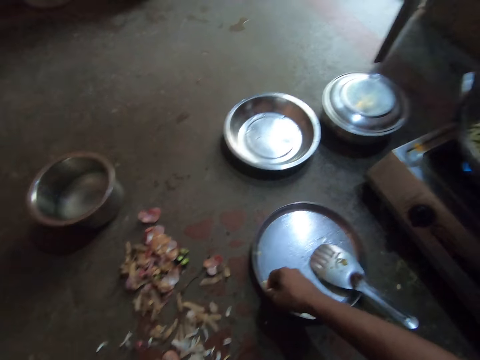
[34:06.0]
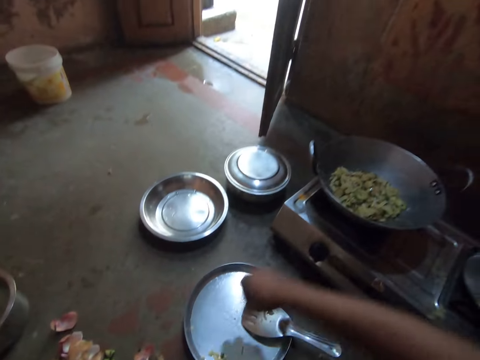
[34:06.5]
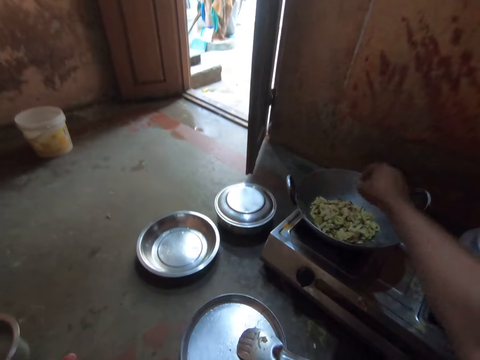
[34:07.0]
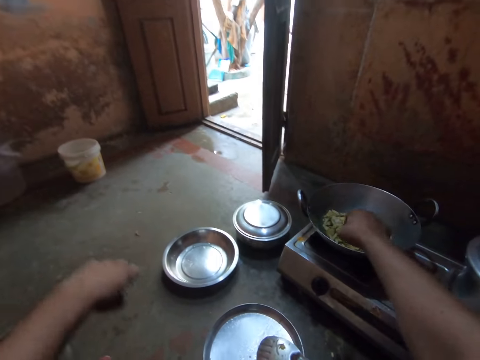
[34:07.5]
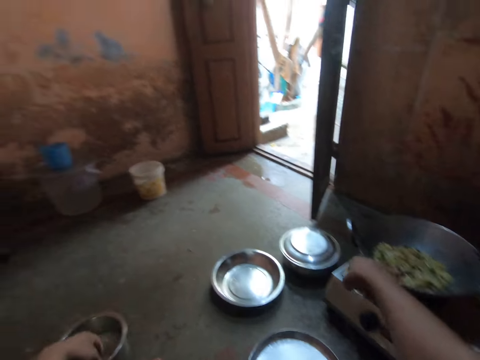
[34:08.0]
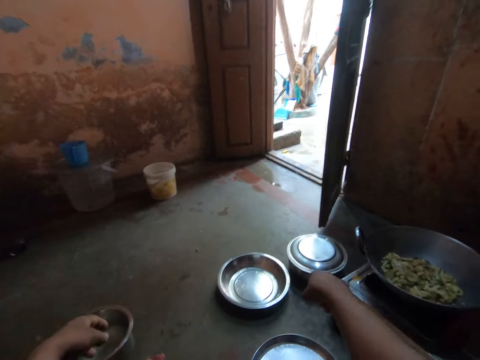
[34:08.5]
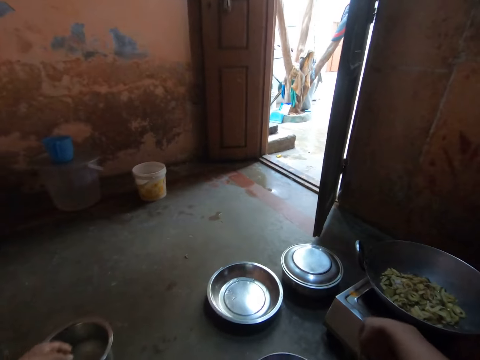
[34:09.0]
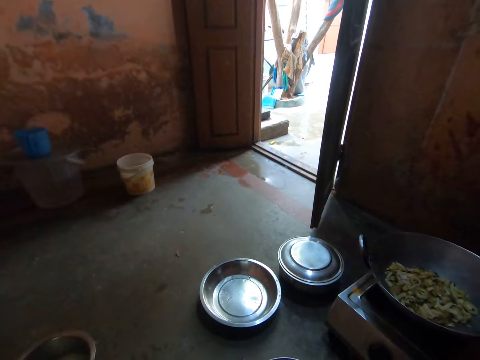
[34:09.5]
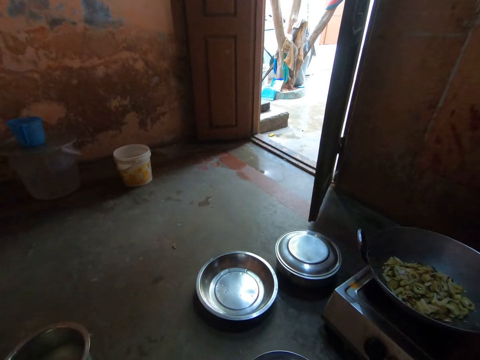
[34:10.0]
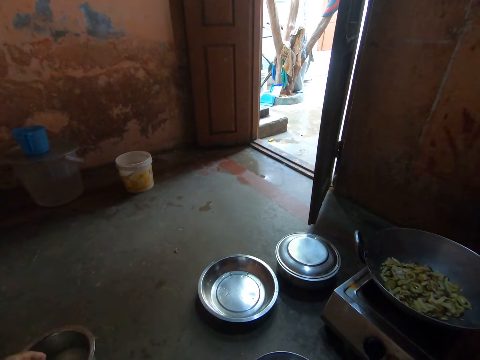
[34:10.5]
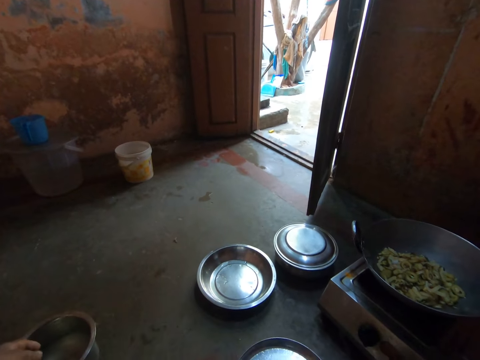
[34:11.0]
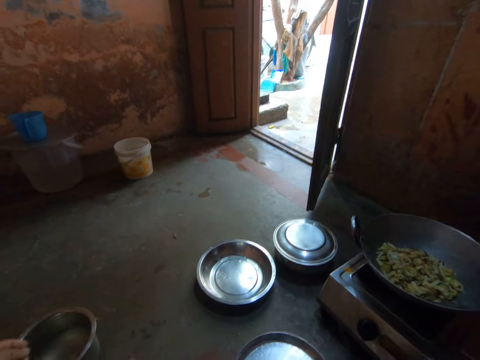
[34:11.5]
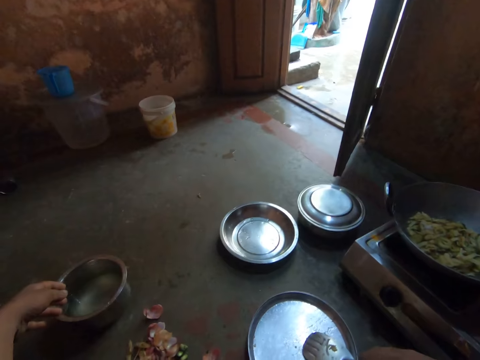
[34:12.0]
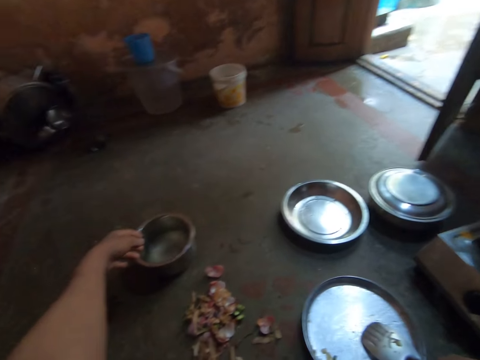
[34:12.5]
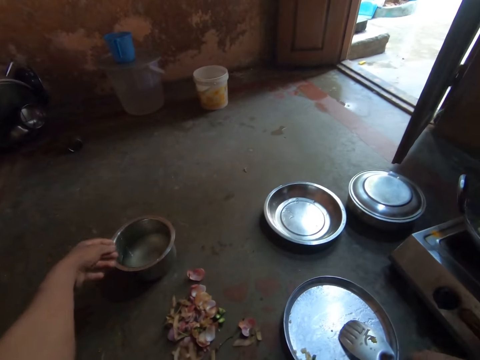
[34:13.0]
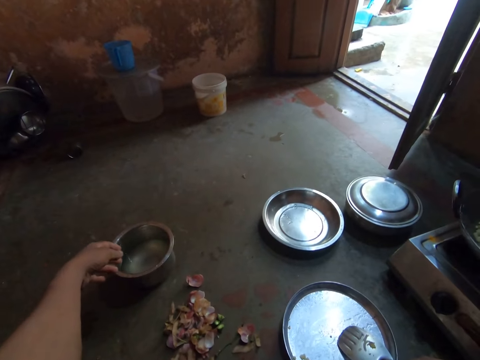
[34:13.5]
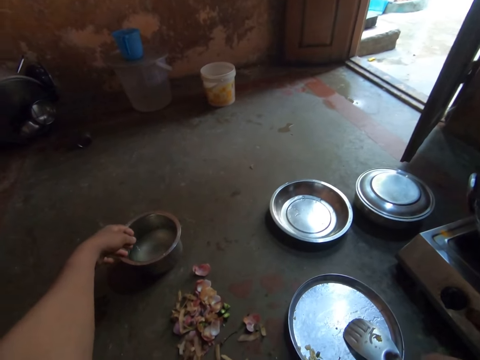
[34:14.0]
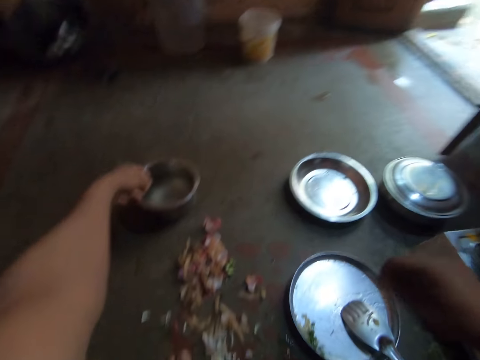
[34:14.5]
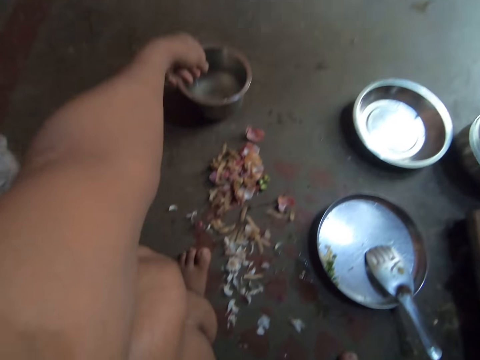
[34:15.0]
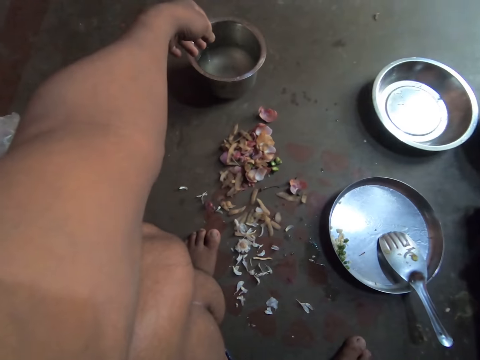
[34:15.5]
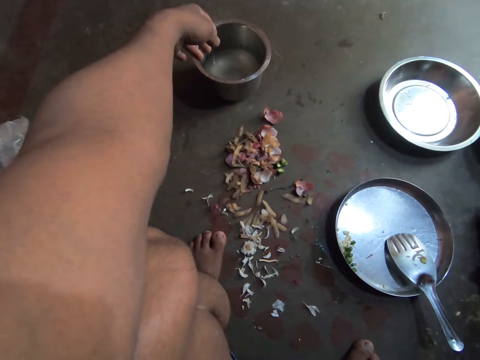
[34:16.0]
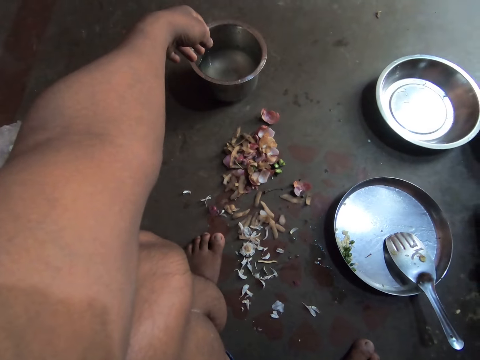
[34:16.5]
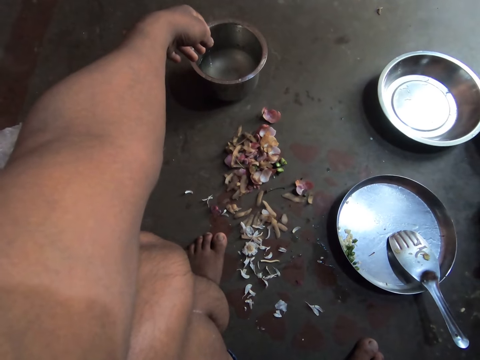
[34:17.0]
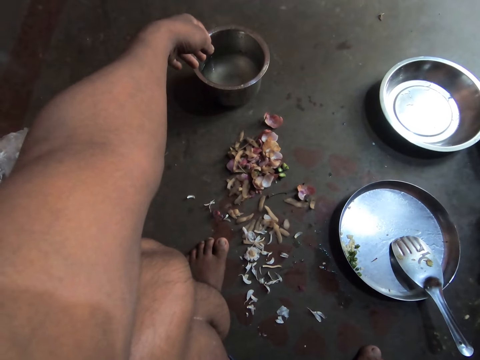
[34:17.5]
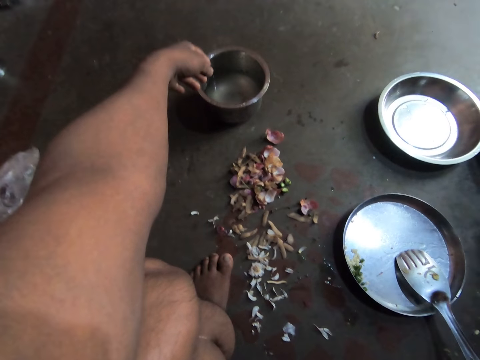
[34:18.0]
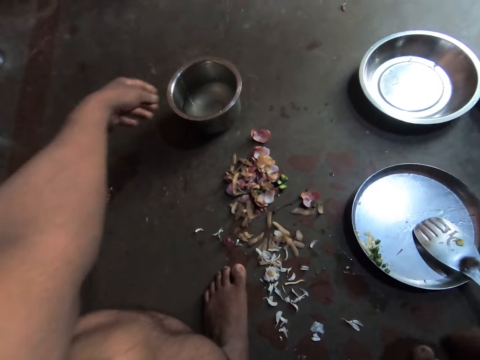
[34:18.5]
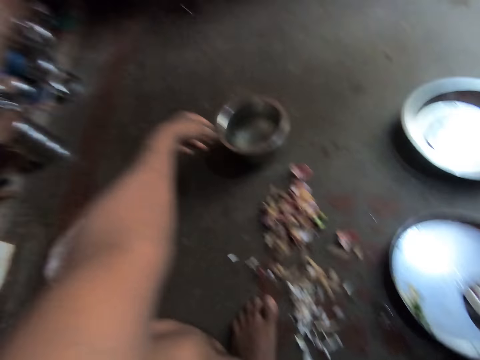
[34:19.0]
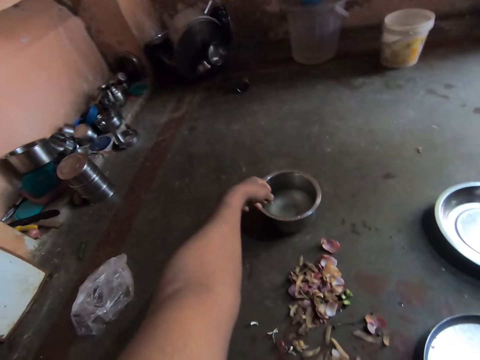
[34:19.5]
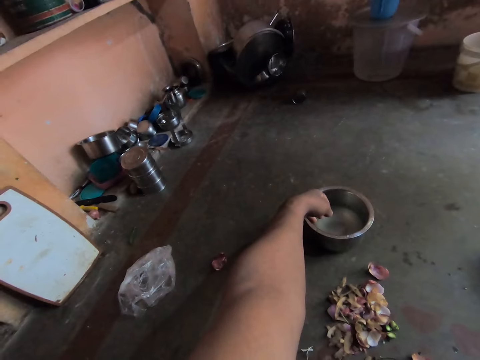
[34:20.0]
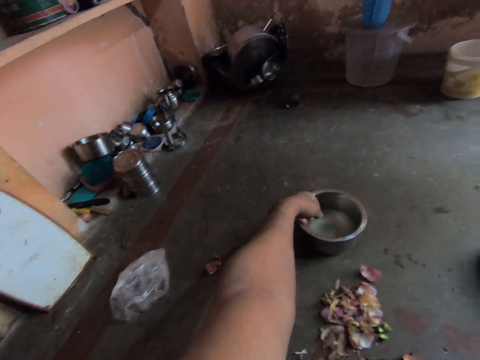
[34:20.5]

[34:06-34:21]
The camera wearer picks up some cut garlic. They drop the onions in the deep frying pan. They throw the cut garlic in the deep frying pan. They stare at the deep frying pan. They look outside. They stare at the floor. They look around.

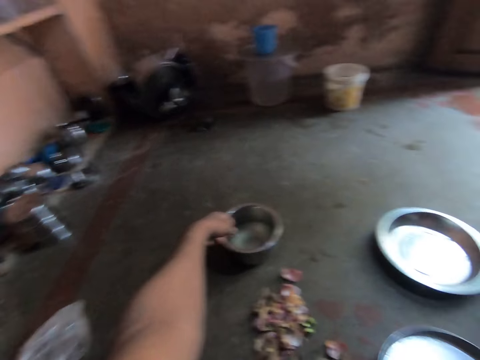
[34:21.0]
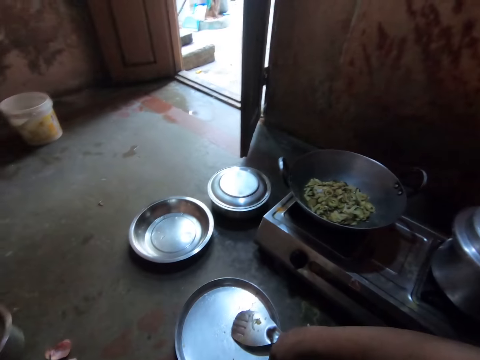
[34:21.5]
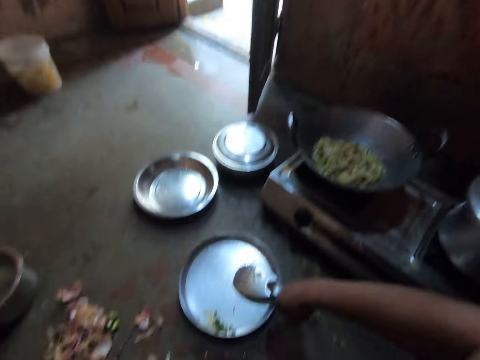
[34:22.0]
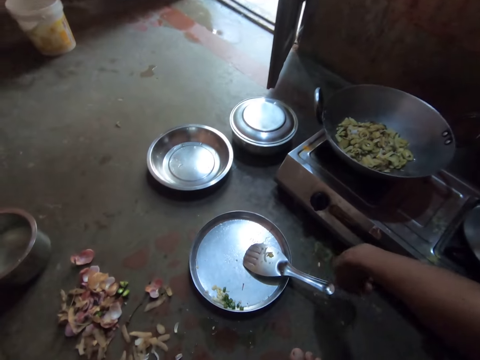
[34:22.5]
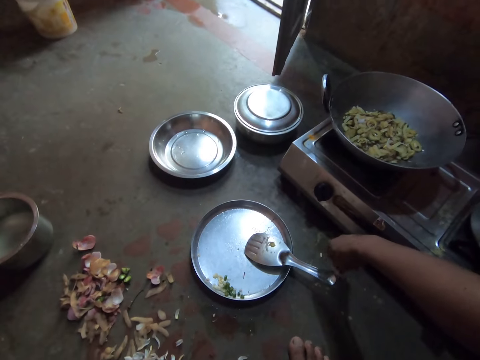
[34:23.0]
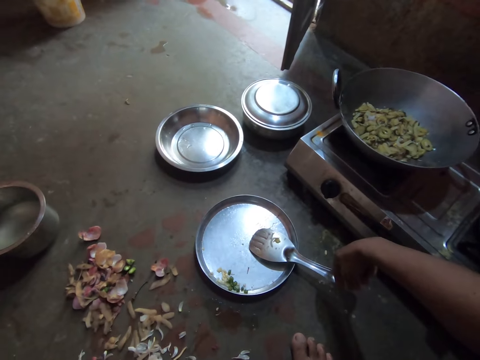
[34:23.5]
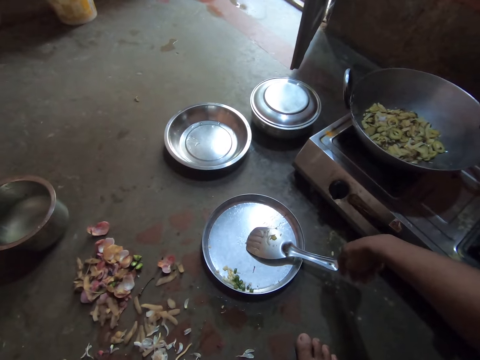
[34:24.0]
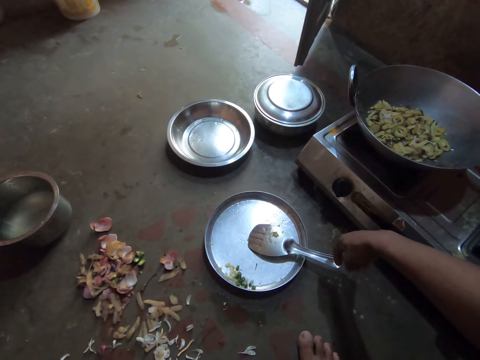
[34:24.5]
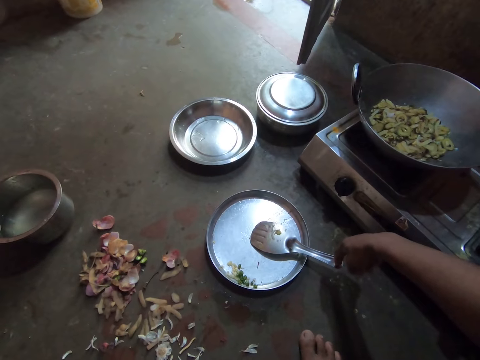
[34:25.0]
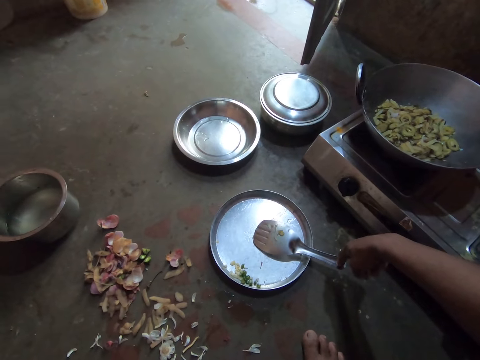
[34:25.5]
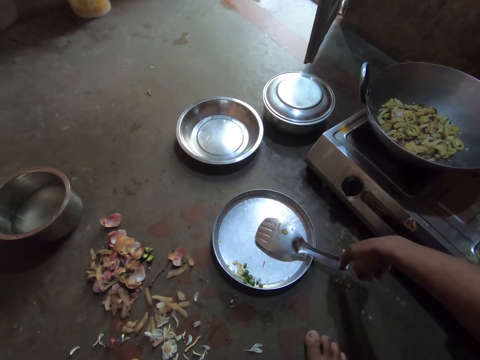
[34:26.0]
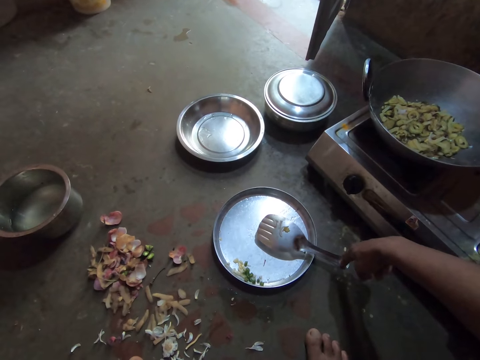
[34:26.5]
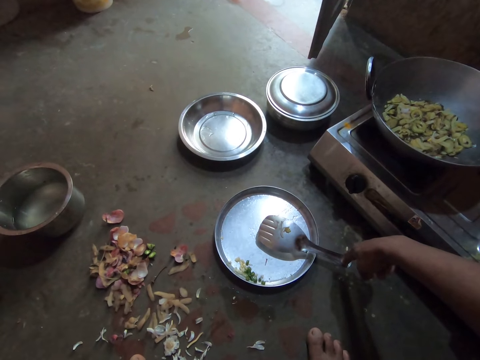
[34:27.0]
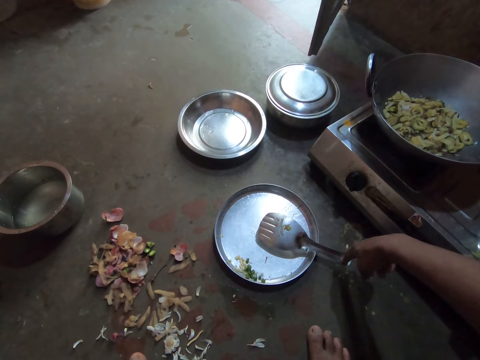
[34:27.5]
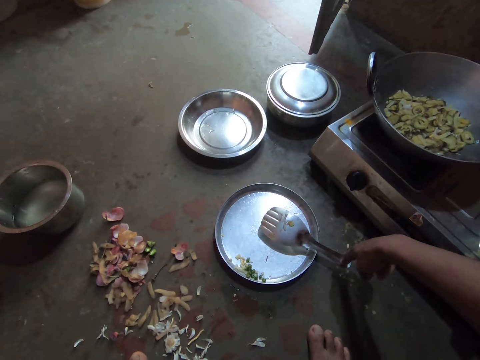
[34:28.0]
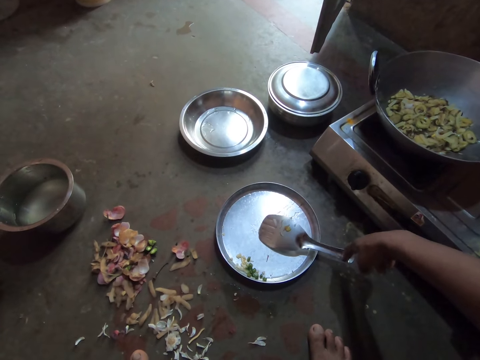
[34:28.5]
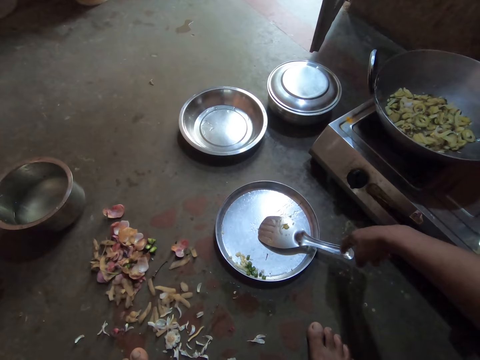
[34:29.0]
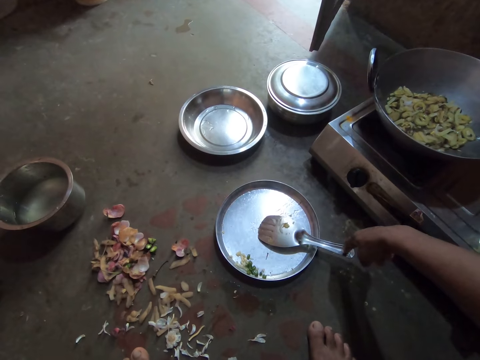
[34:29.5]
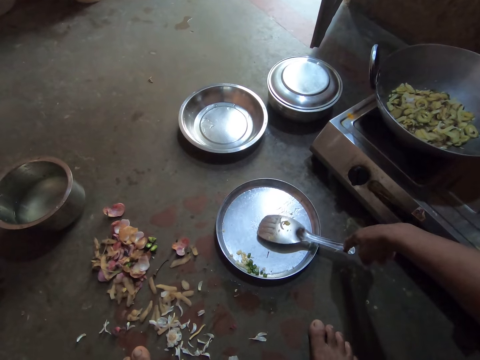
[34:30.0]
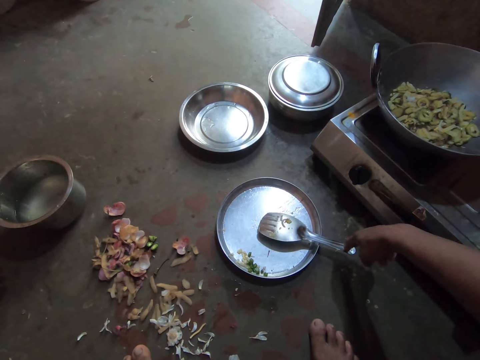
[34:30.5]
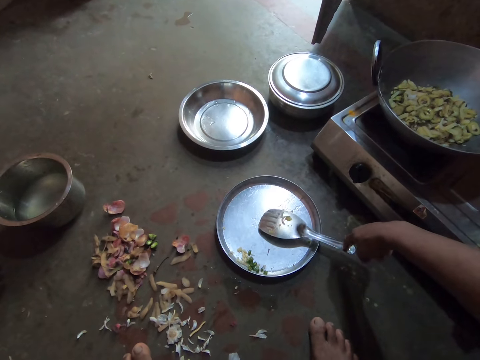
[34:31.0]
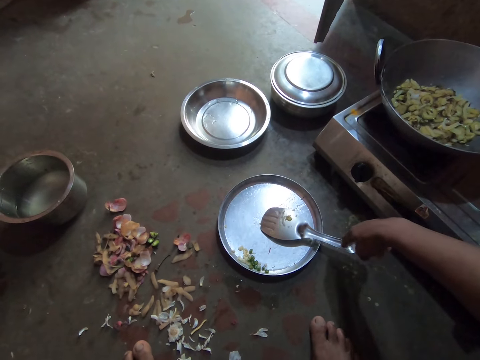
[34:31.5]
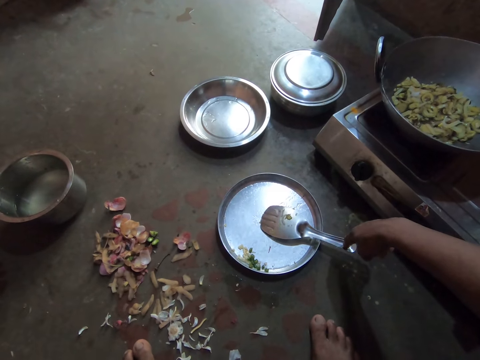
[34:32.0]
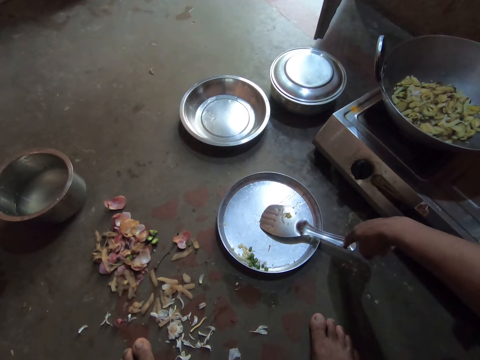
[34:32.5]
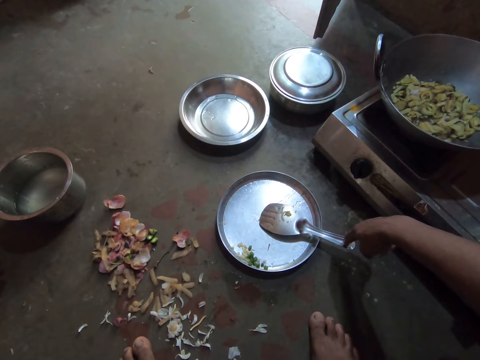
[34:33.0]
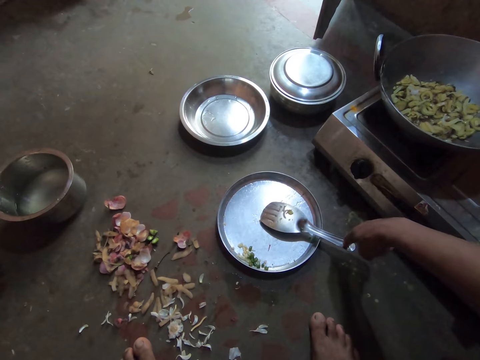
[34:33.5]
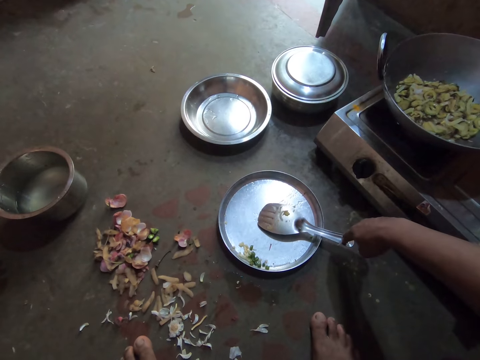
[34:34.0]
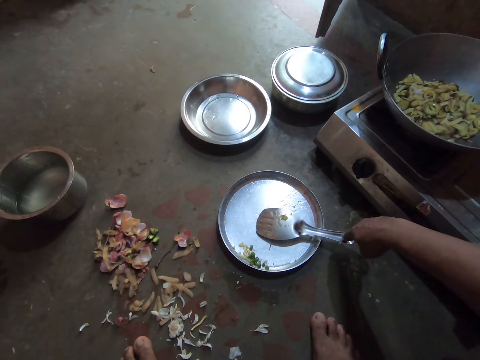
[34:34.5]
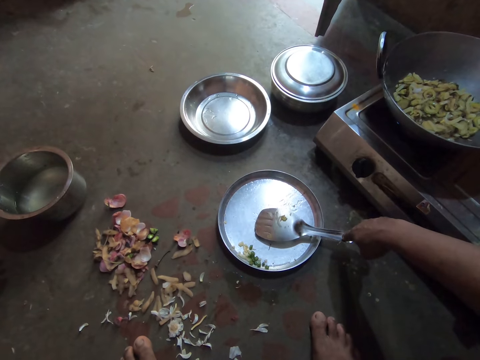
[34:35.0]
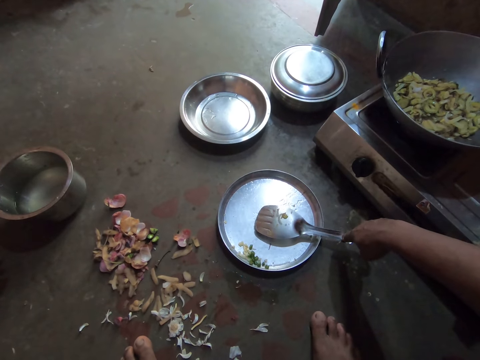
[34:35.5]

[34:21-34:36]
The camera wearer moves the spoon.
